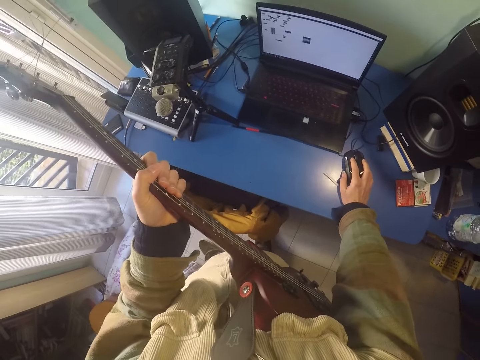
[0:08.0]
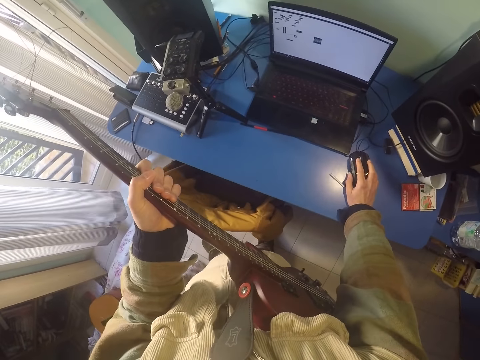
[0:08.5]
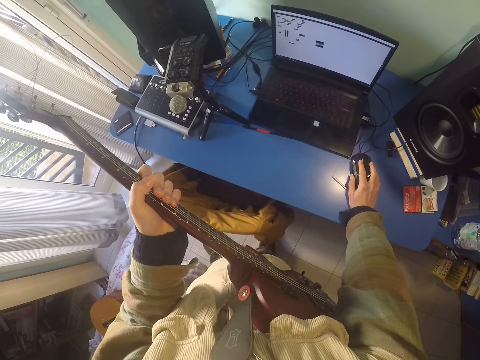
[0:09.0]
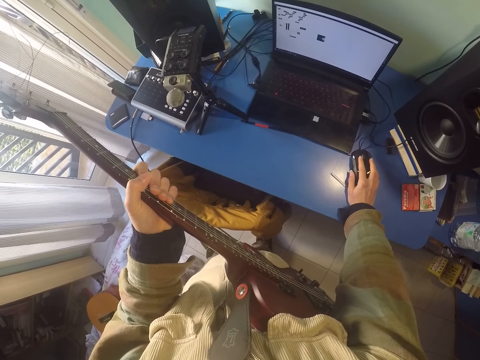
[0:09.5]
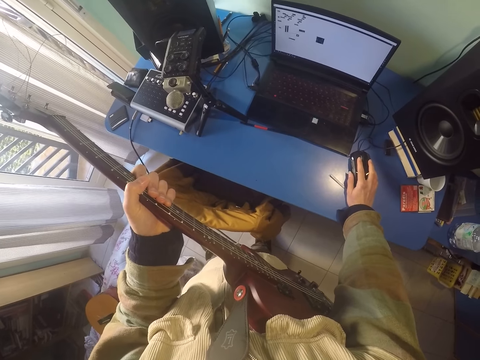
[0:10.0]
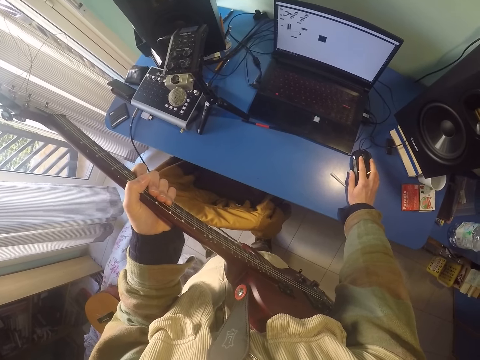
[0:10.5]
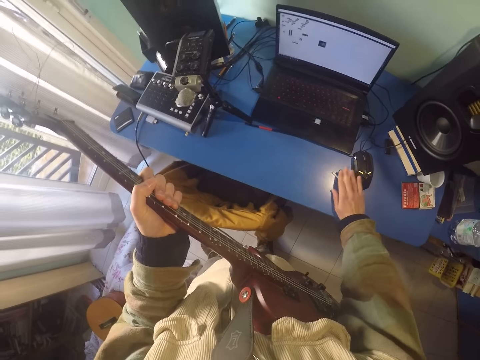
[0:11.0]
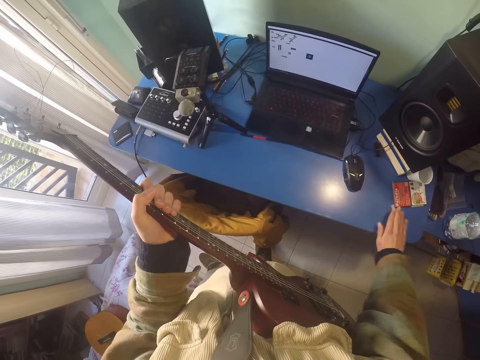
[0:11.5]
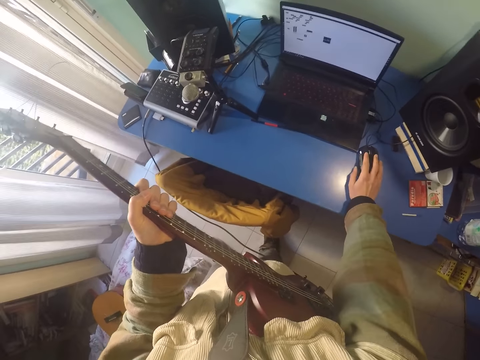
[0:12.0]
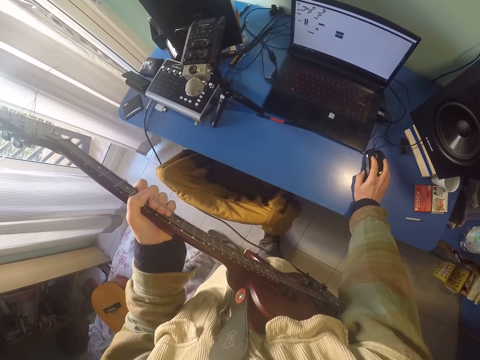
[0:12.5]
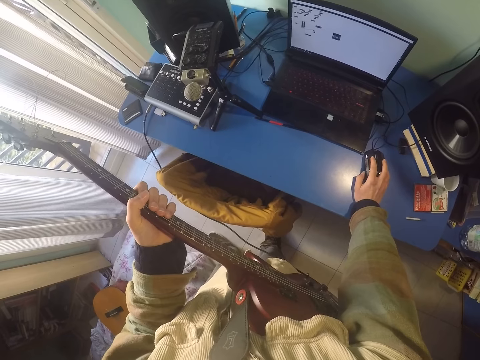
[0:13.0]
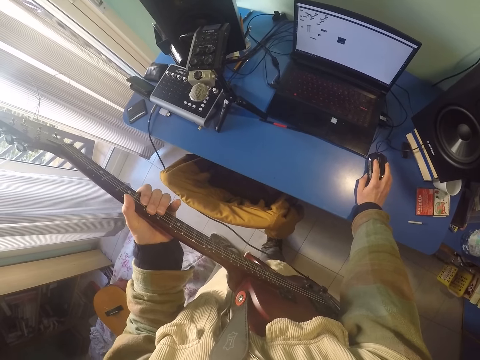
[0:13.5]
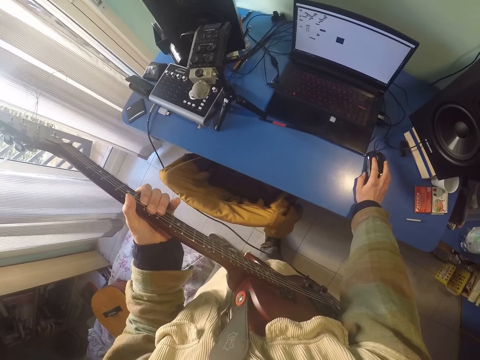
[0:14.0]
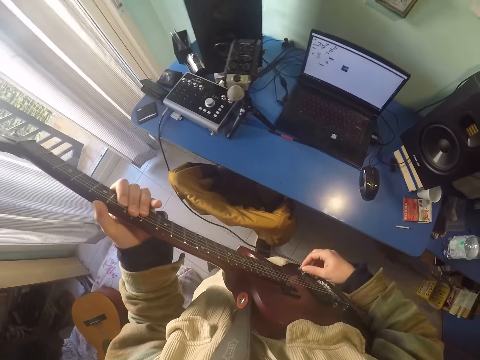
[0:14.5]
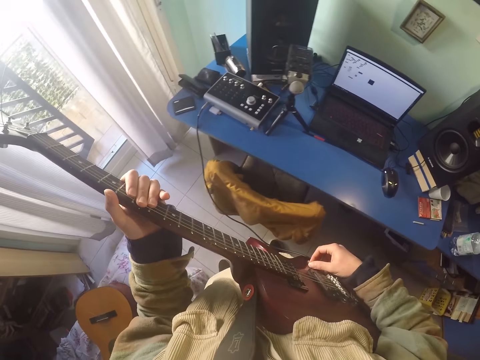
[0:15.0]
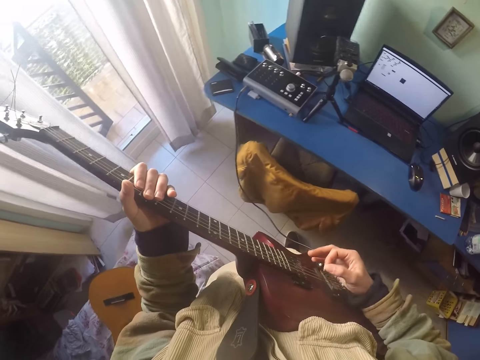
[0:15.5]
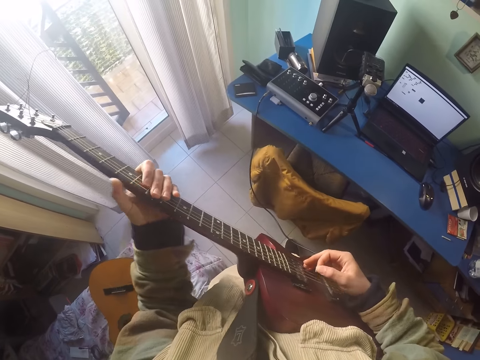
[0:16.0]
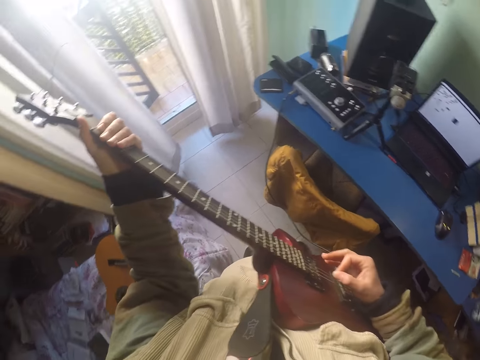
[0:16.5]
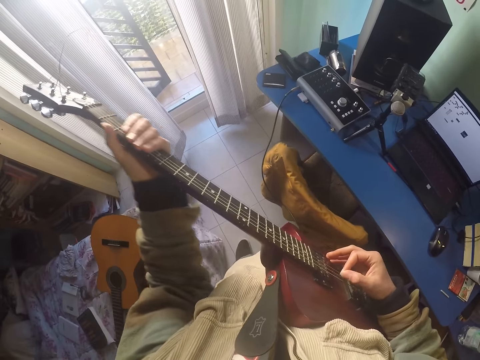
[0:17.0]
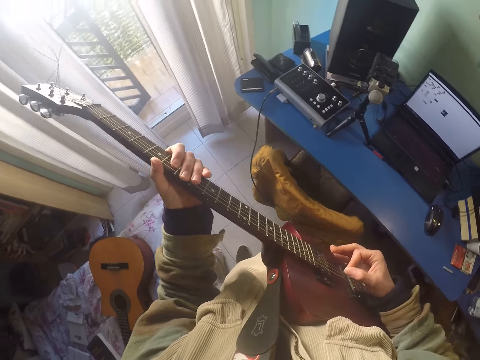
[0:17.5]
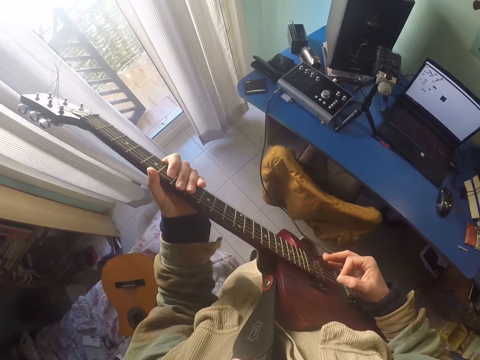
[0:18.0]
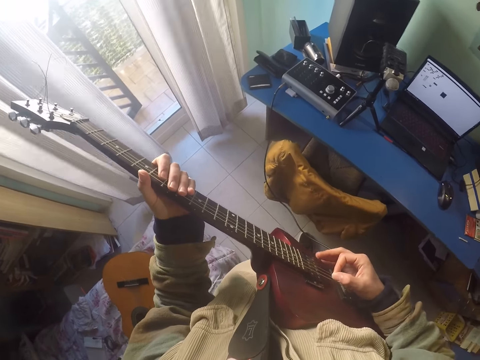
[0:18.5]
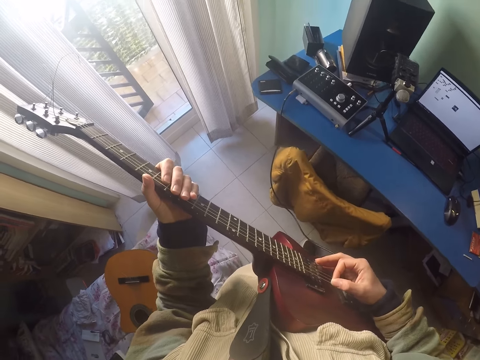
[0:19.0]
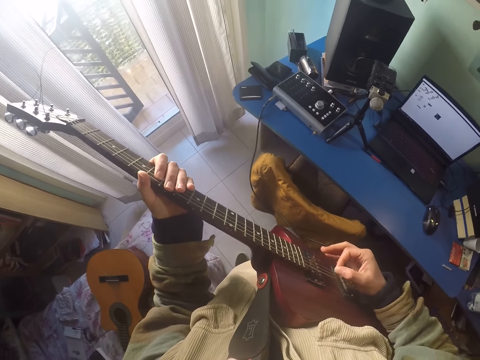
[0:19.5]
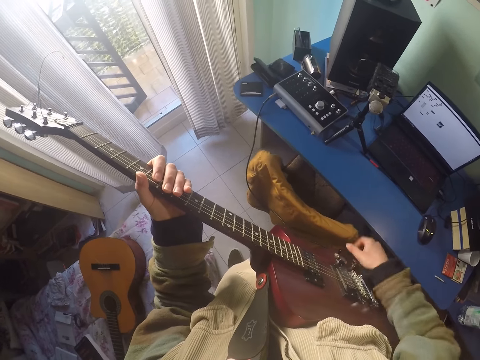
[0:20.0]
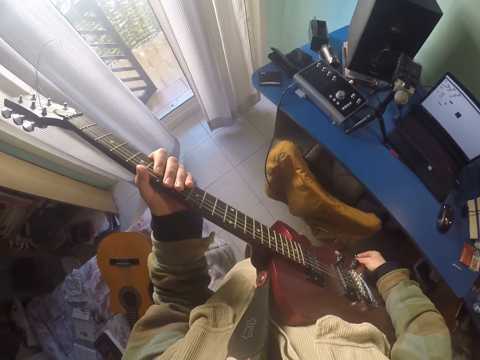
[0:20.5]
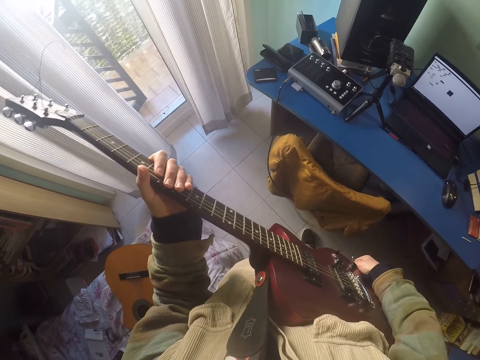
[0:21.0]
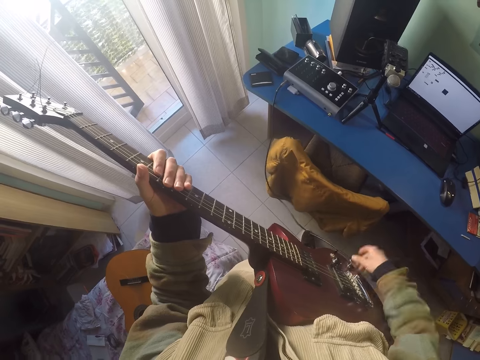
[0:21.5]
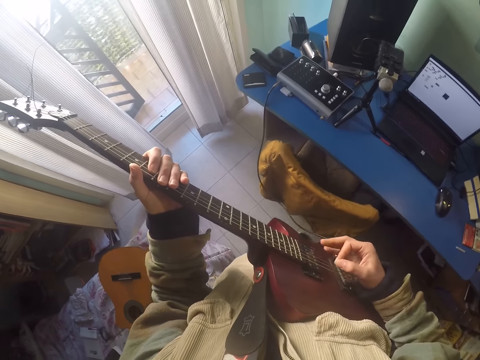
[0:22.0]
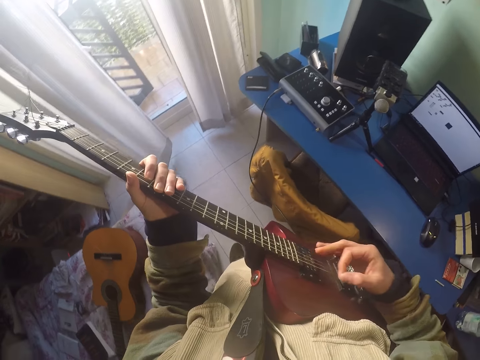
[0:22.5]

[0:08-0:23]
The camera wearer moves the mouse. They adjust the bridge pins. They click the strings.

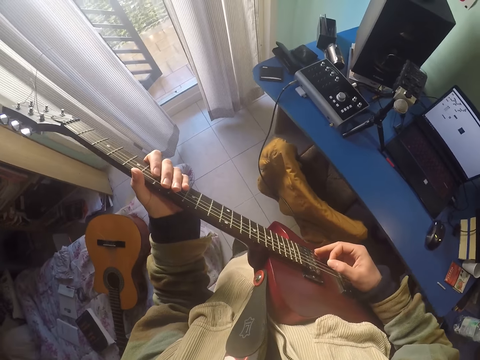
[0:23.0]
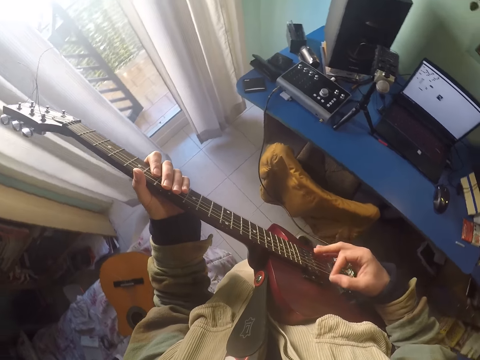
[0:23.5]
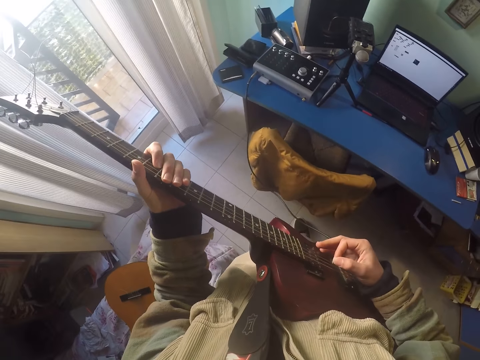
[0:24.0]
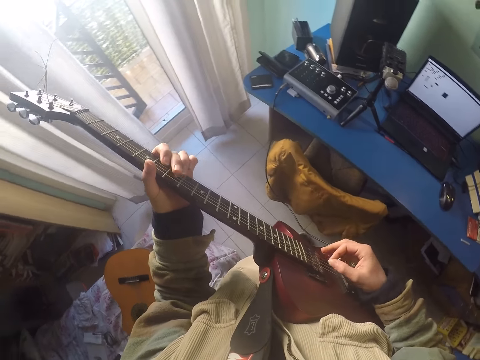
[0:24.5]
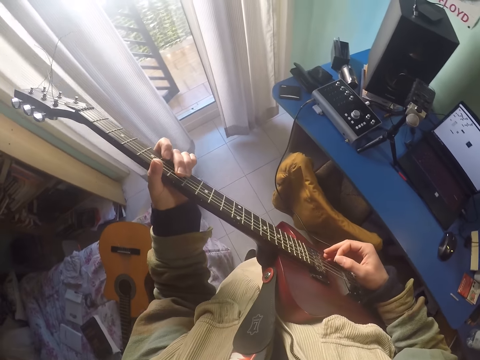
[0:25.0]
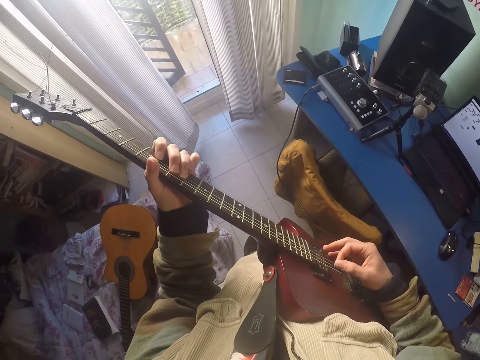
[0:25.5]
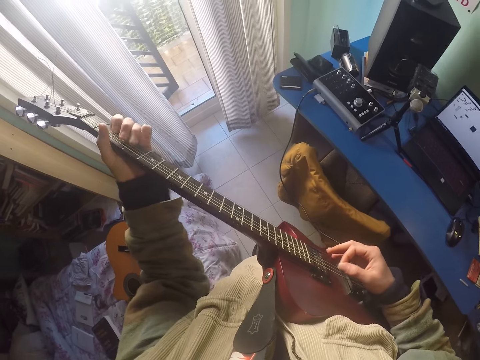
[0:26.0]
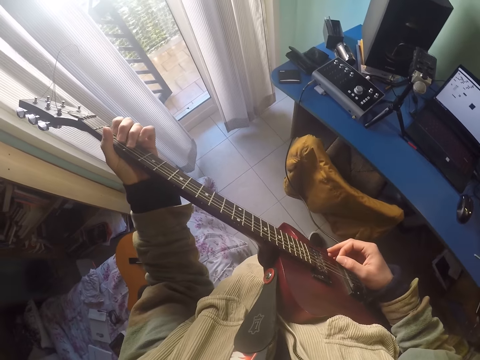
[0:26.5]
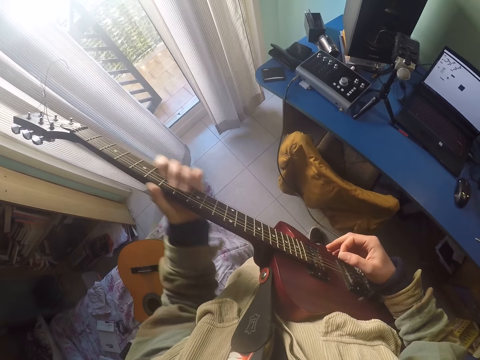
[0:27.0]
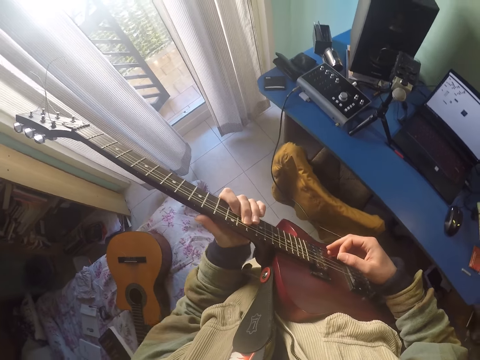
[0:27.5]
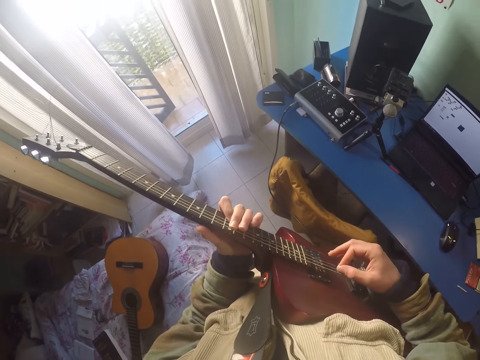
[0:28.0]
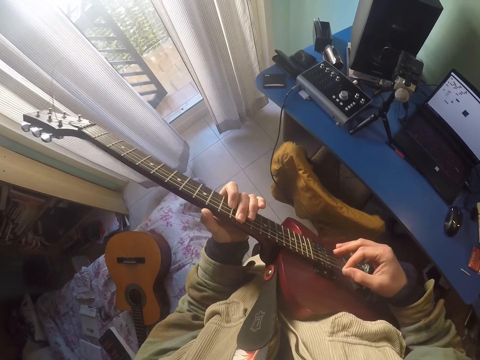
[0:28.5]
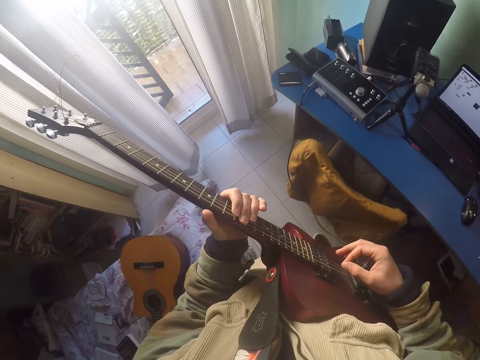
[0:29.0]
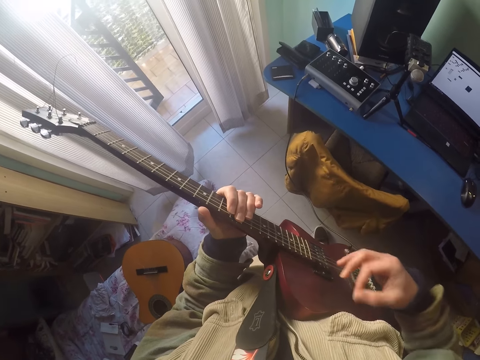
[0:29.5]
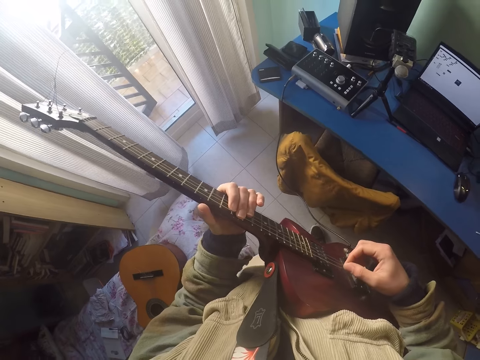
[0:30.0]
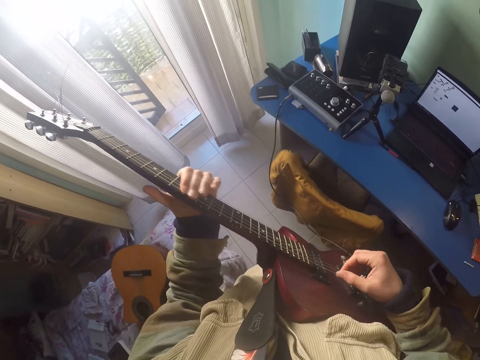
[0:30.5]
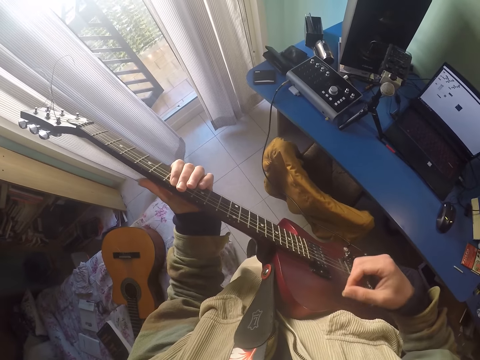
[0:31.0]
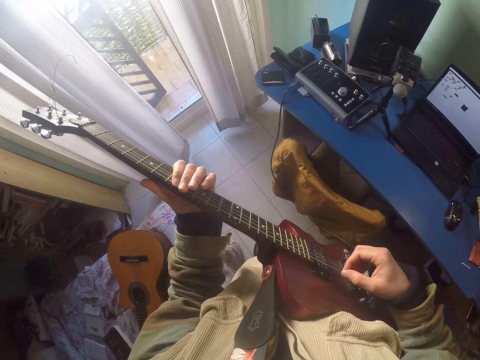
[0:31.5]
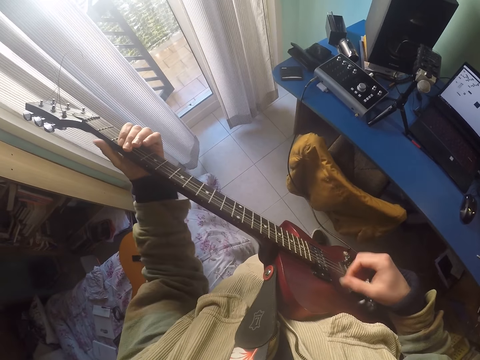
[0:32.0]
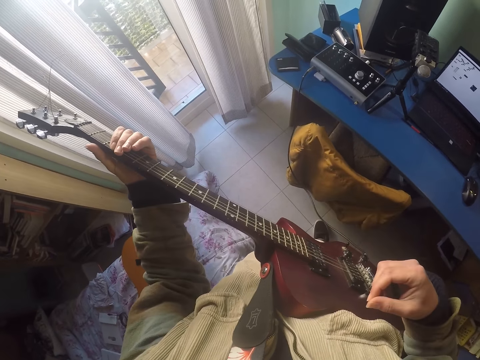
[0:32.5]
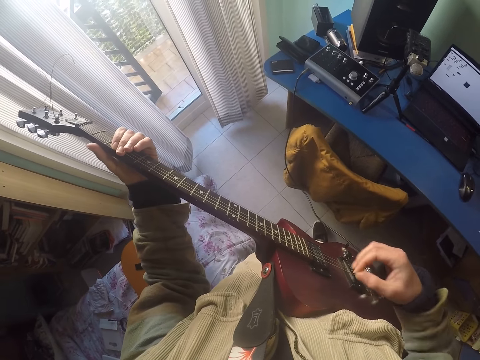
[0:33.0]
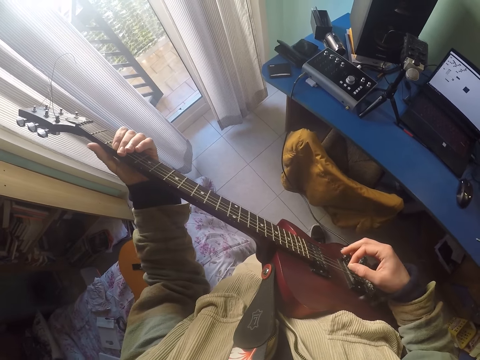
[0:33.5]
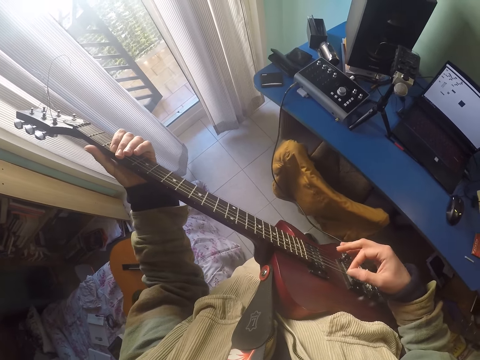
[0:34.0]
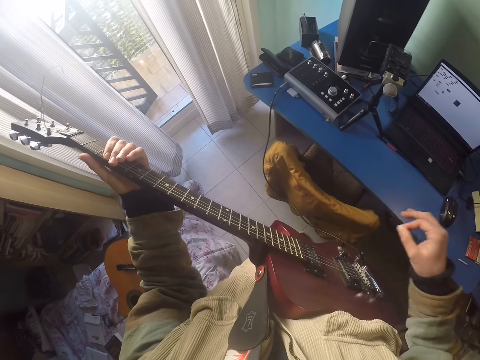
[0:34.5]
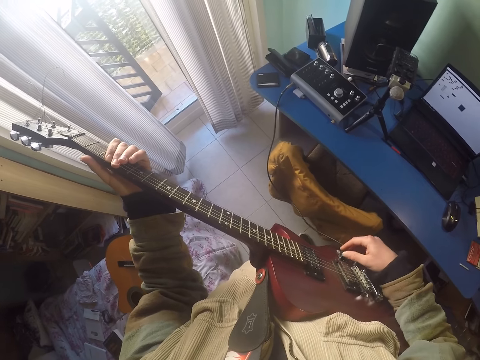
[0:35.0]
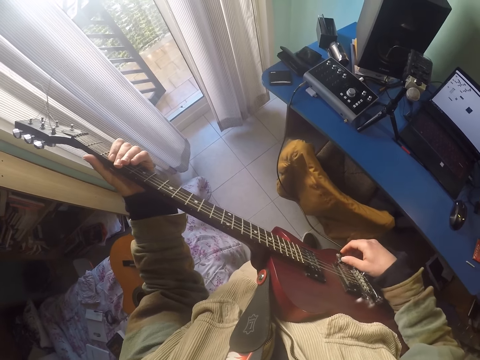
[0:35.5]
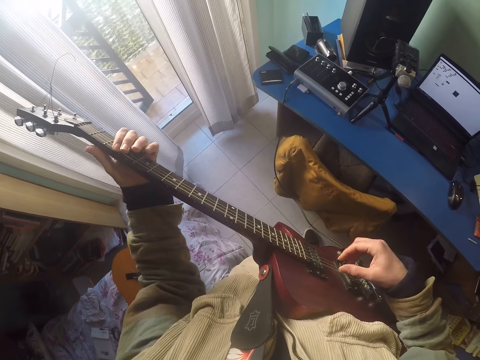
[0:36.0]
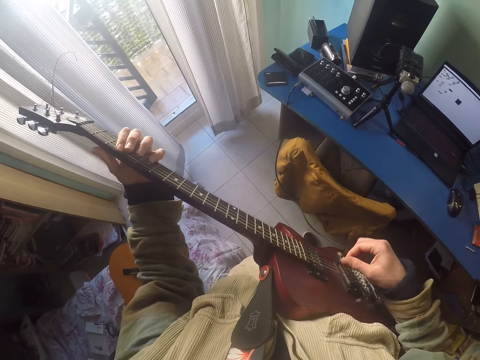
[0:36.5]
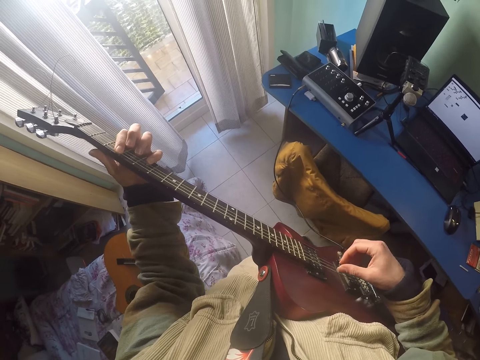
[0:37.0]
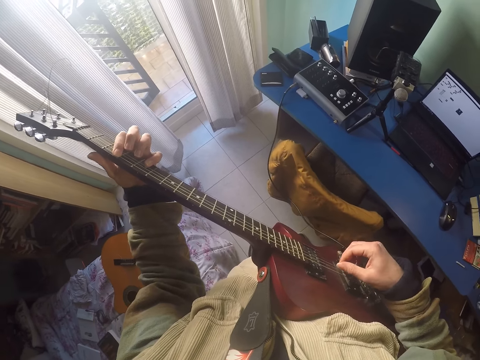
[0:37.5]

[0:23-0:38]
The camera wearer plays the guitar. They click the strings. They adjust the bridge pins.
